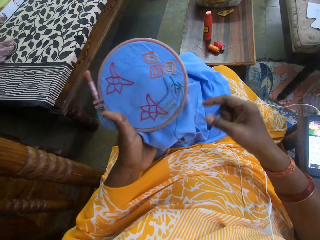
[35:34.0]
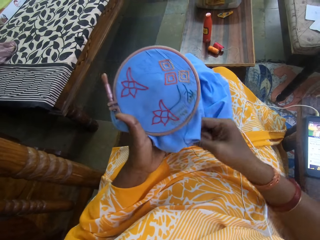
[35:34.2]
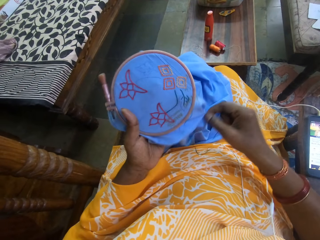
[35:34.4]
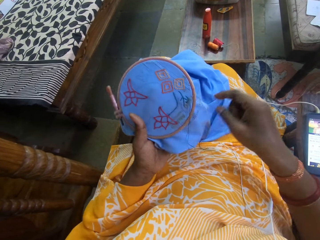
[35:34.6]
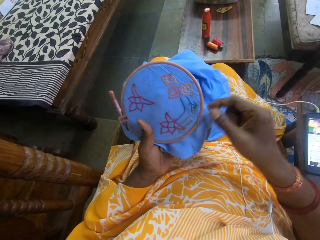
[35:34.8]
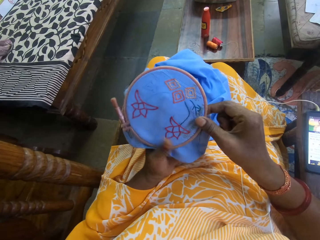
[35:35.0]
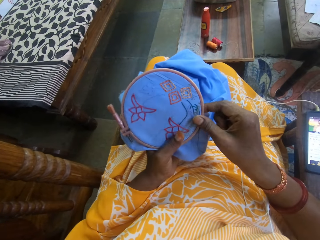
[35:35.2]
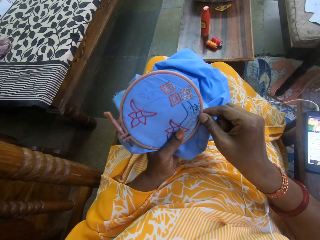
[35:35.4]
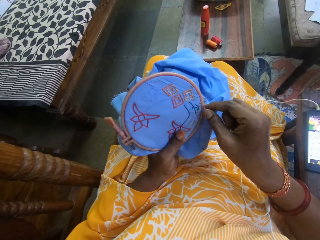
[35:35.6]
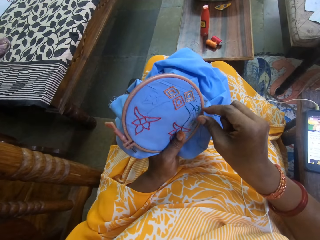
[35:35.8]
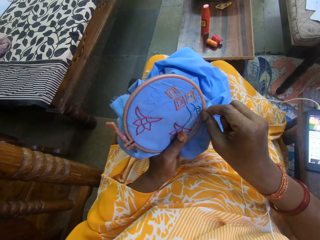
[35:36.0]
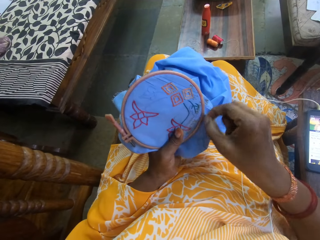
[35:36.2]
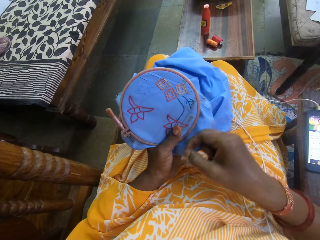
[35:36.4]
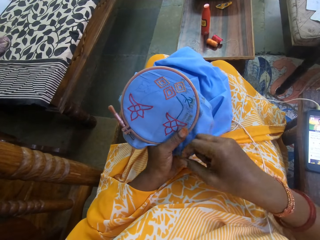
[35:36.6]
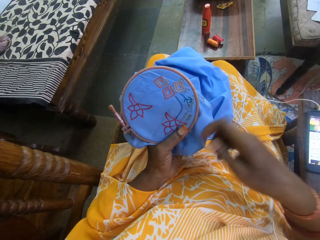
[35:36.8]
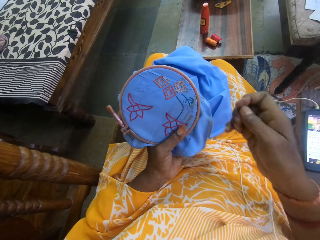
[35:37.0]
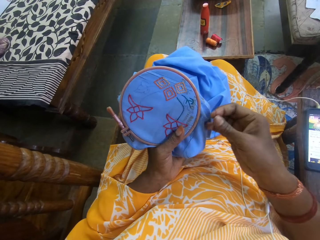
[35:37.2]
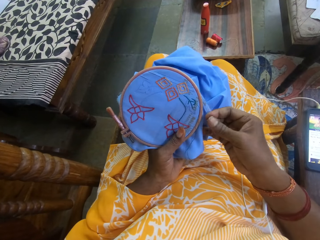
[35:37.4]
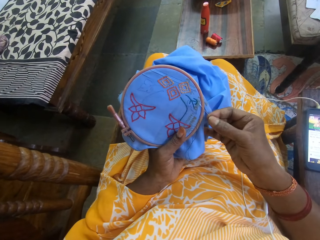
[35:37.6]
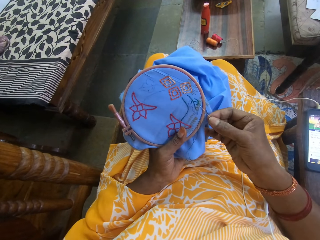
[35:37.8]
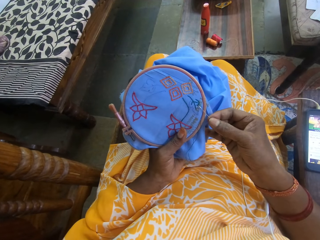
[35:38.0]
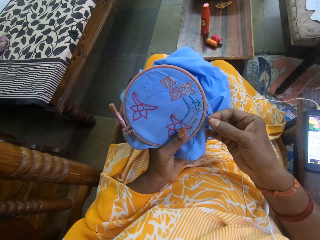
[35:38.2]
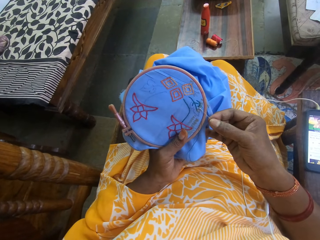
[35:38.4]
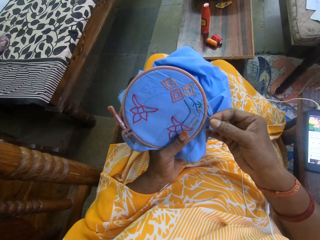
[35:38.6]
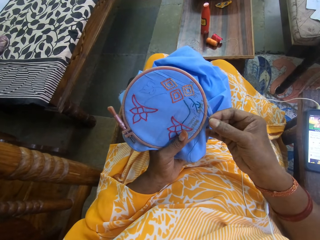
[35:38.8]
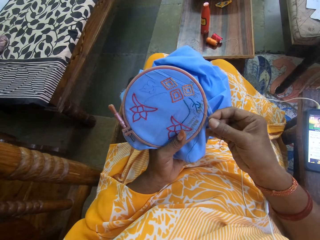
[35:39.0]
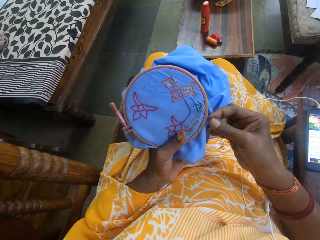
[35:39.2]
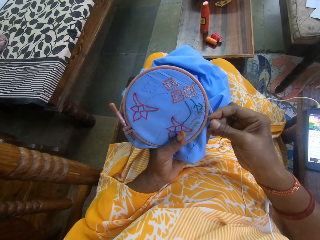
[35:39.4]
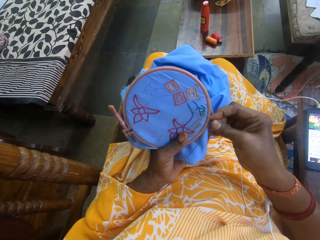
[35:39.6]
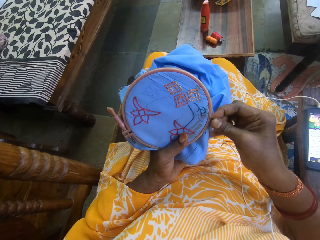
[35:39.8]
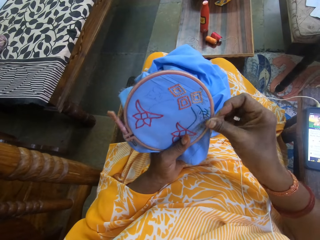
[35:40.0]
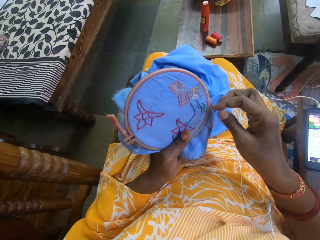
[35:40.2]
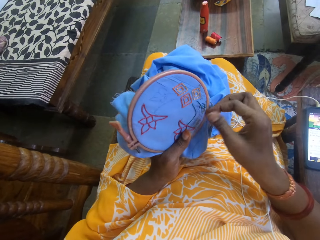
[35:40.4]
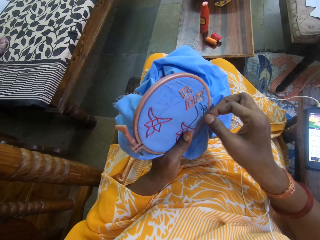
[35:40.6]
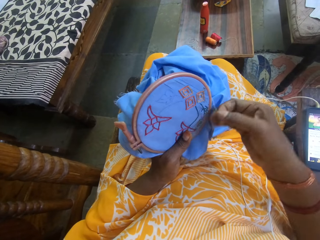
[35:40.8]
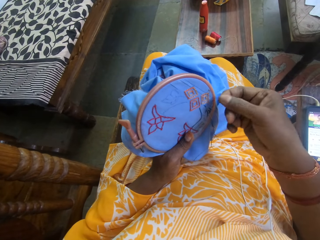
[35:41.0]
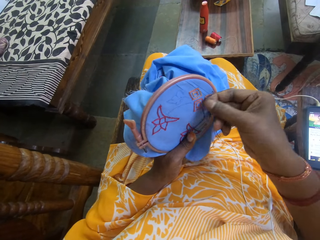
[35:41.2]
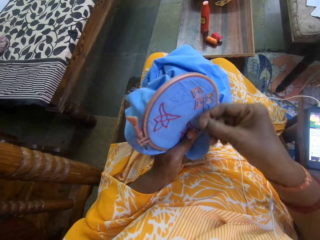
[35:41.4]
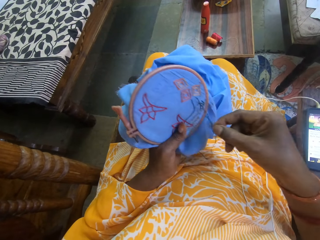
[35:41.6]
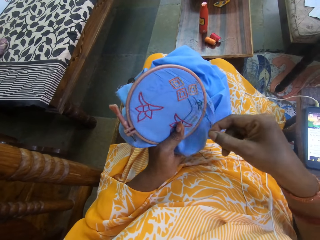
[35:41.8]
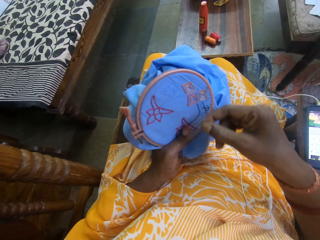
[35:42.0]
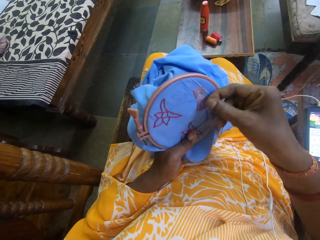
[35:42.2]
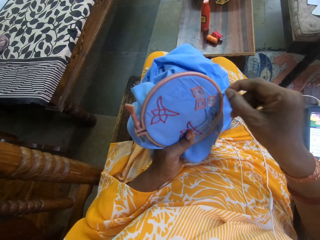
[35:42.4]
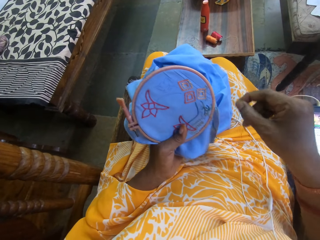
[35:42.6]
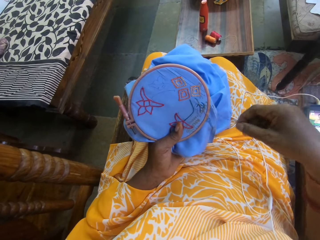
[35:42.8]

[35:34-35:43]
The camera wearer stitches the fabric in her left hand with the needle and the thread in her right hand.

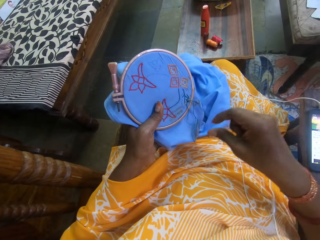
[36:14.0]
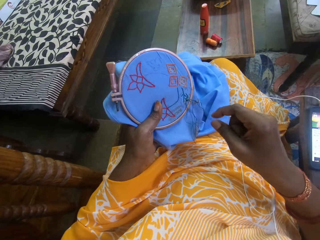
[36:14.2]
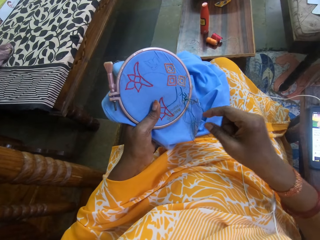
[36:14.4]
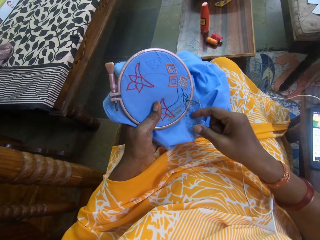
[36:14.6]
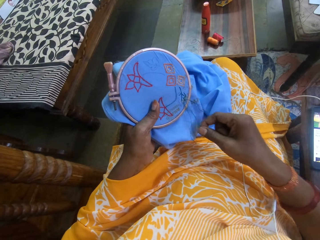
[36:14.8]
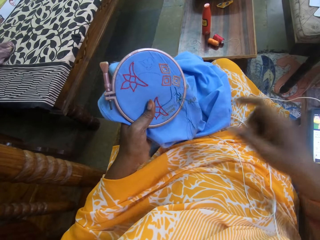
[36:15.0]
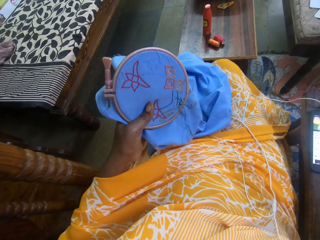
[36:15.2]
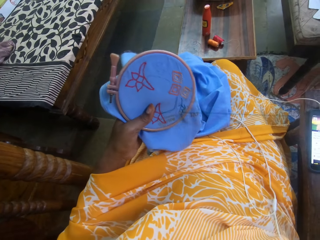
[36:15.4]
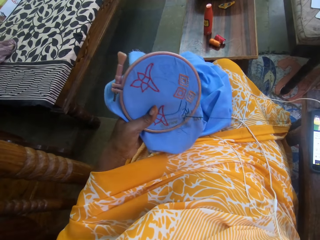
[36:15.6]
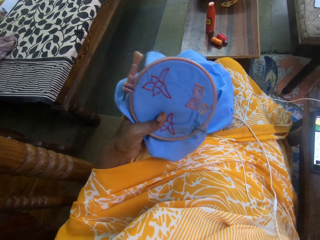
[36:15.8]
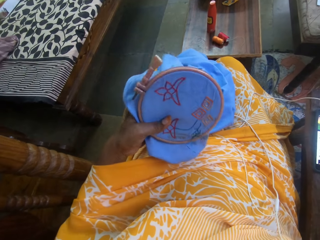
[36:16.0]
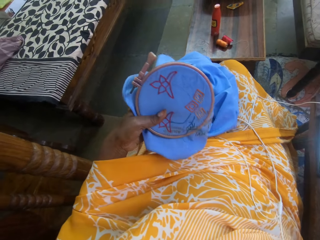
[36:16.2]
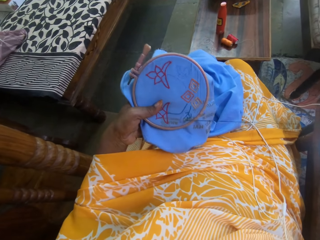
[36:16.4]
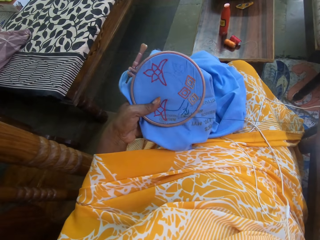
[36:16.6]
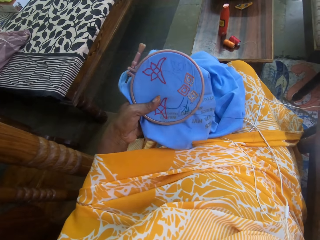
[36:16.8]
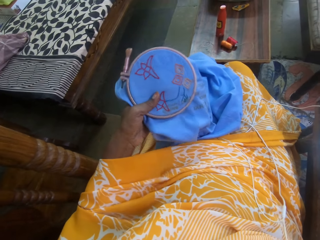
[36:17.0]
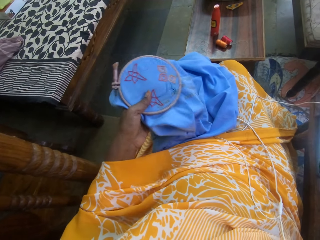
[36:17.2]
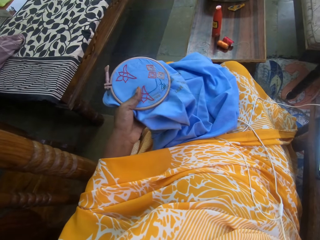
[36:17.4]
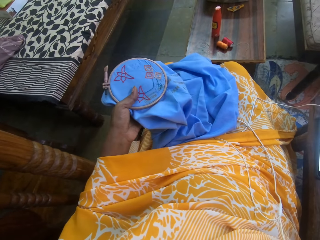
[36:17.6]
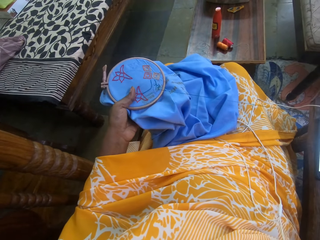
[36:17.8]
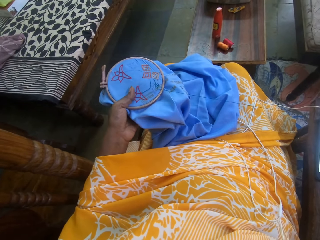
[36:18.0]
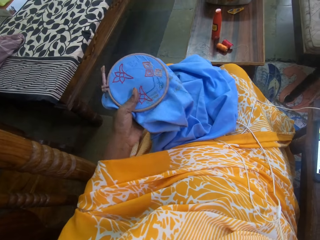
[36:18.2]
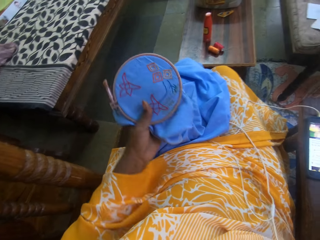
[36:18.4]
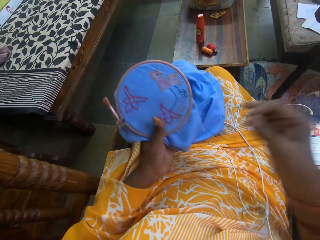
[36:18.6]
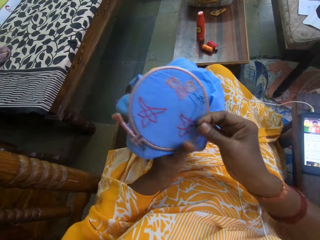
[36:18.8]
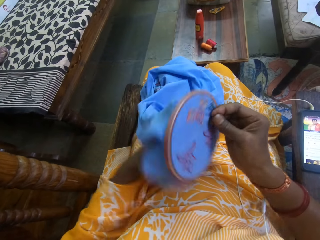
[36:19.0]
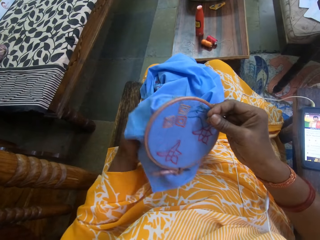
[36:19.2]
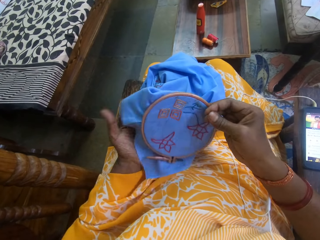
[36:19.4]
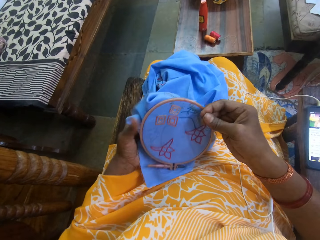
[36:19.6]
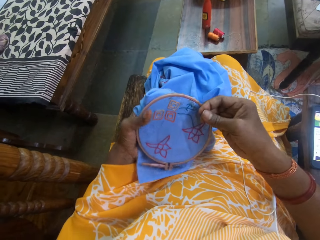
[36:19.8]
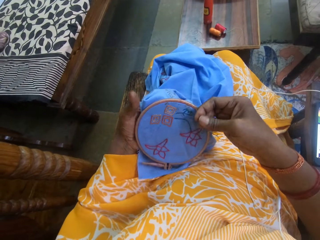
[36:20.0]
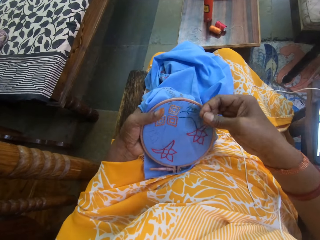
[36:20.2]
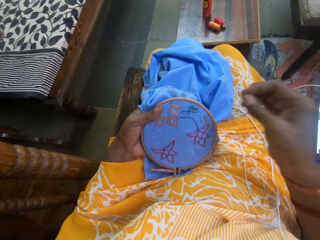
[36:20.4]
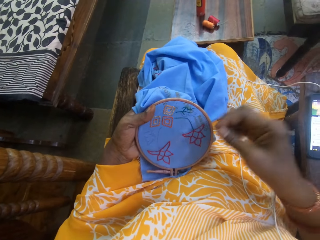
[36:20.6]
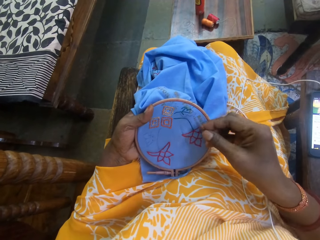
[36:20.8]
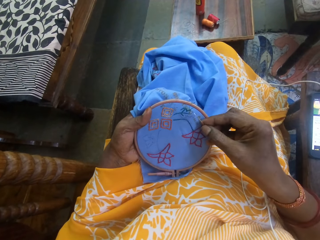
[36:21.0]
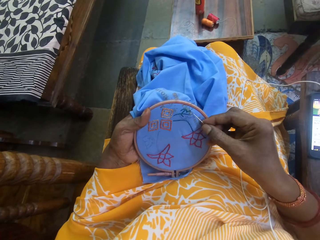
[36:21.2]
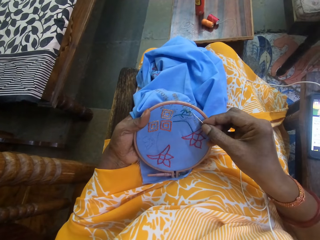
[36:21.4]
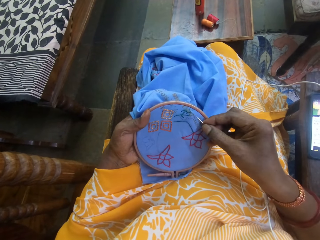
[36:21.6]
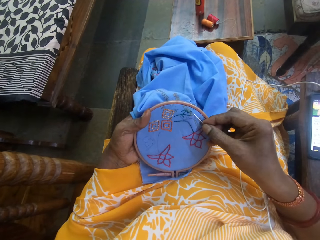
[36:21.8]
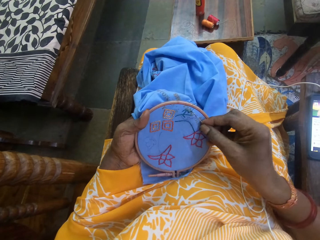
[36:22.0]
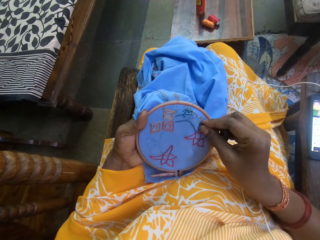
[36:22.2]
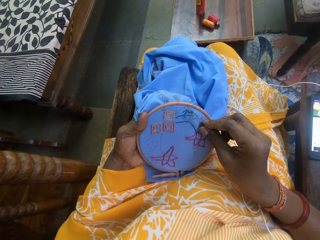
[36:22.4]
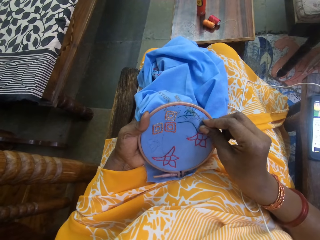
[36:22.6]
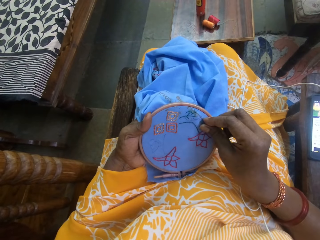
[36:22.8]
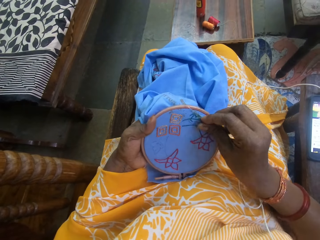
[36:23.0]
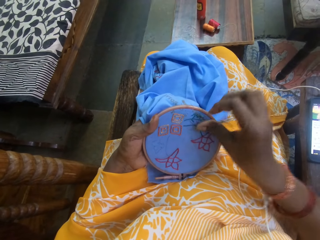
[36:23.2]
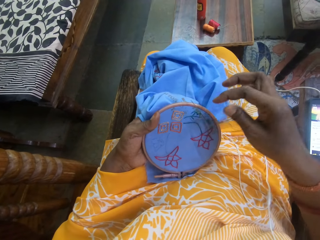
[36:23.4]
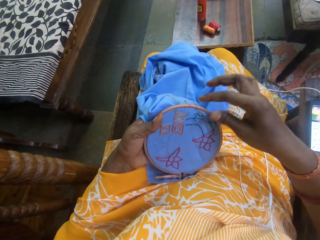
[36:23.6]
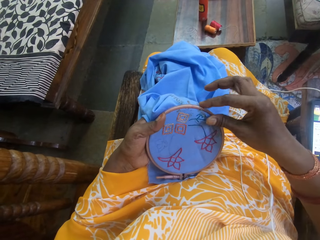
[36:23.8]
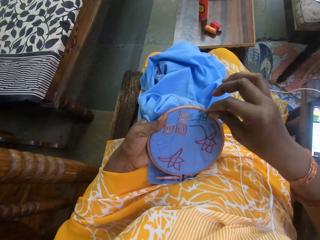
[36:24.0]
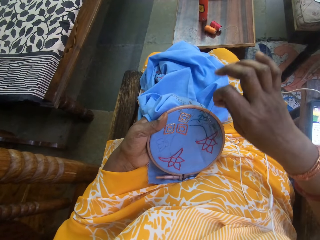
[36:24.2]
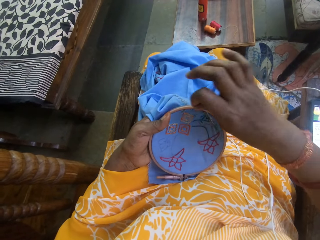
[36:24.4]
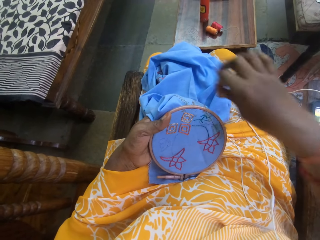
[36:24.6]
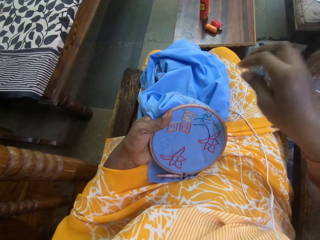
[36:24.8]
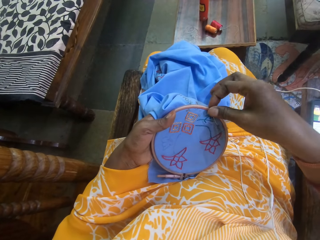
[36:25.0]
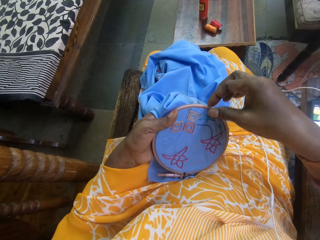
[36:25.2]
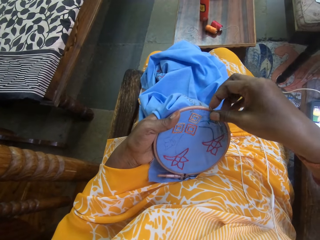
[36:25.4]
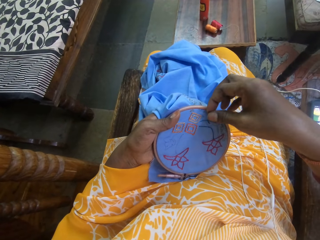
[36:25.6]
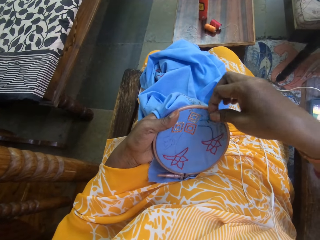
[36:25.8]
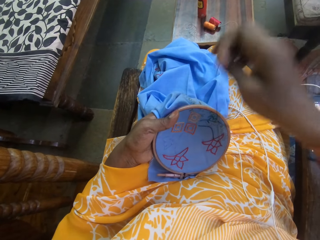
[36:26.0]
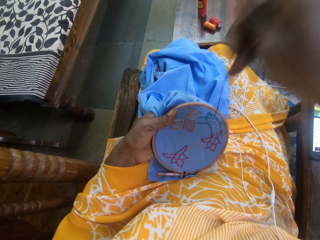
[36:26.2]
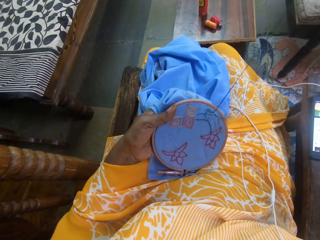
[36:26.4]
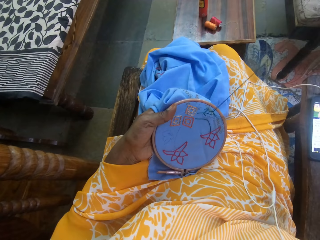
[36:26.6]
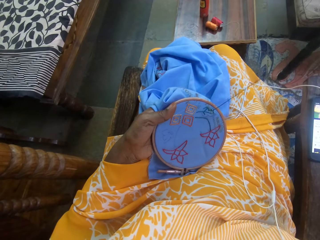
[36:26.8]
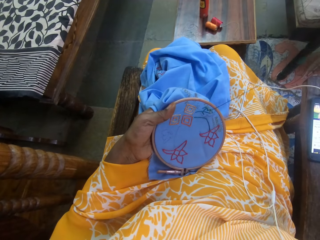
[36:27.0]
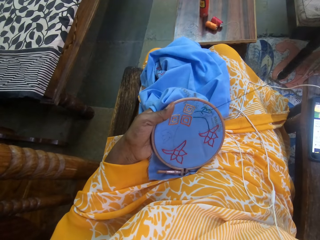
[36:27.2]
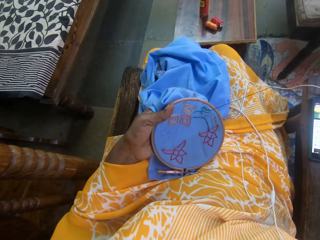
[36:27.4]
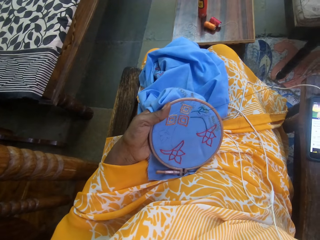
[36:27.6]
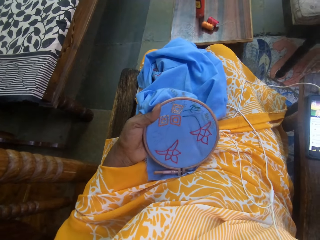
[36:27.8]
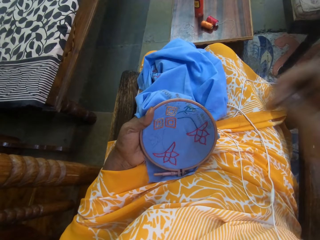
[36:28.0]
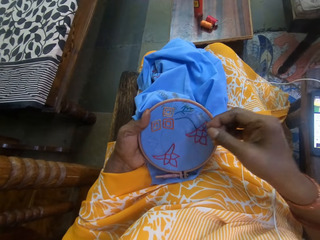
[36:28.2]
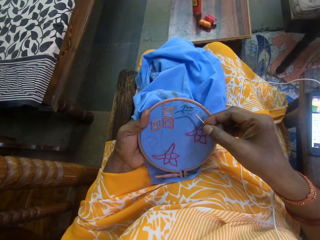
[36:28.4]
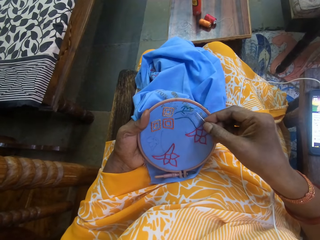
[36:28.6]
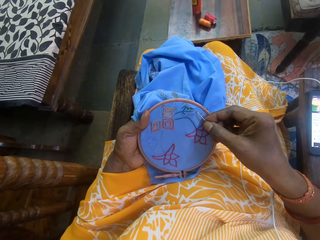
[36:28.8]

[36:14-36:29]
The camera wearer sews embroidery designs on the fabric in her left hand with the threaded needle in her right hand. She pulls the string through the knitting pad. She adjusts the embroidery hoop on the fabric with her hands. She turns the knitting pad. She sews embroidery designs on the fabric in her left hand with the threaded needle in her right hand. She turns the string on the knitting pad using her right hand. She pulls the string through the knitting pad.
